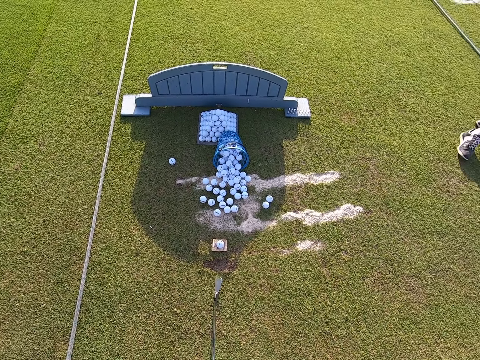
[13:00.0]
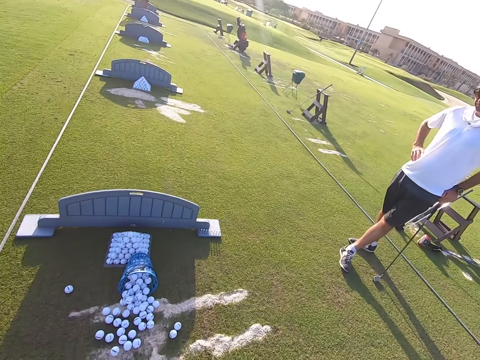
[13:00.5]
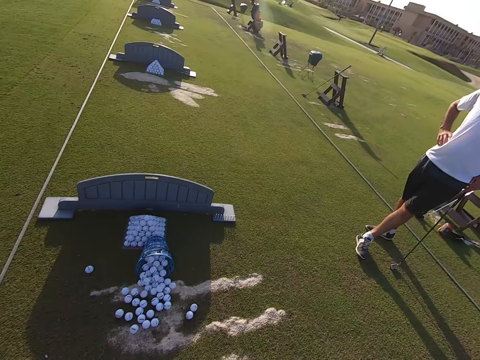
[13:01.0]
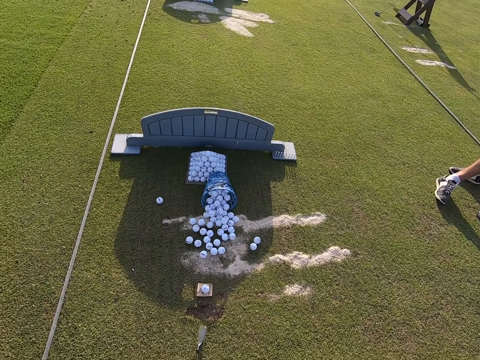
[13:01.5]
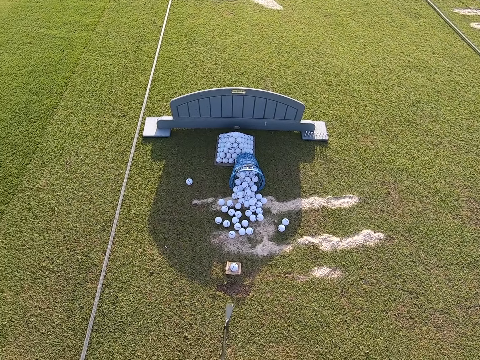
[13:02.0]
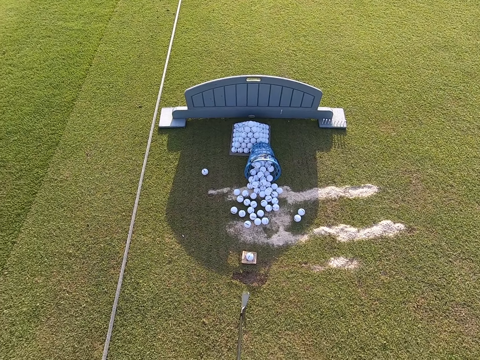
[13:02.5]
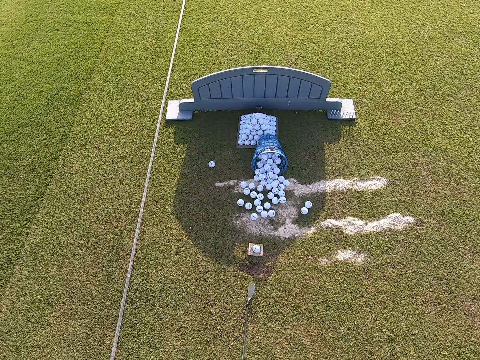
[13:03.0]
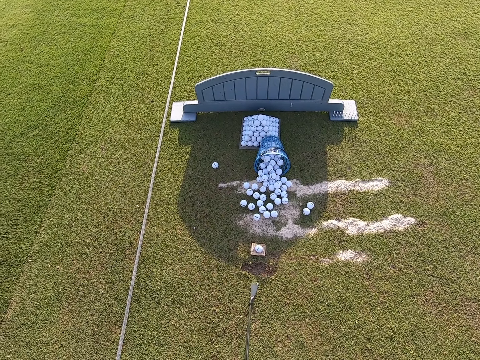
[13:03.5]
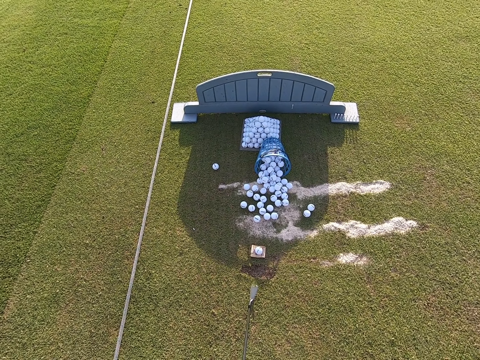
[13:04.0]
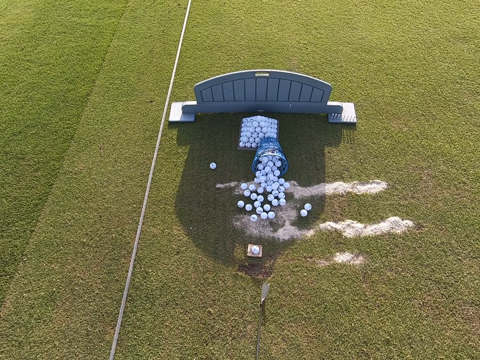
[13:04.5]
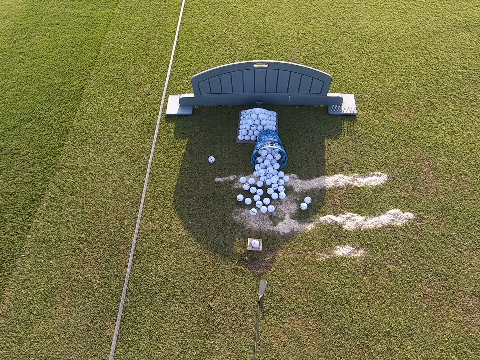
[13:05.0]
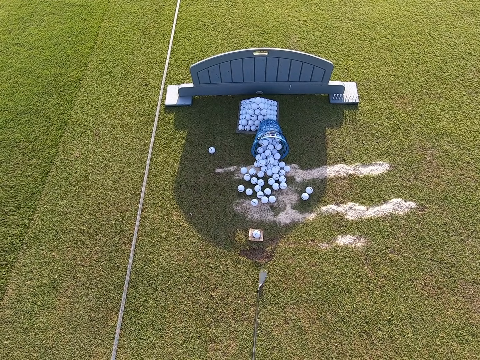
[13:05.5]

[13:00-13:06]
The camera wearer looks around.

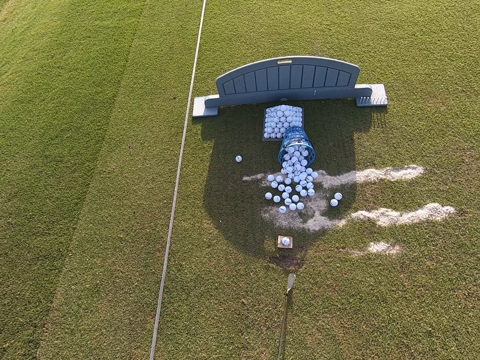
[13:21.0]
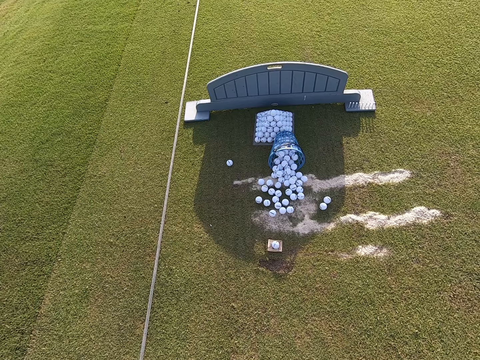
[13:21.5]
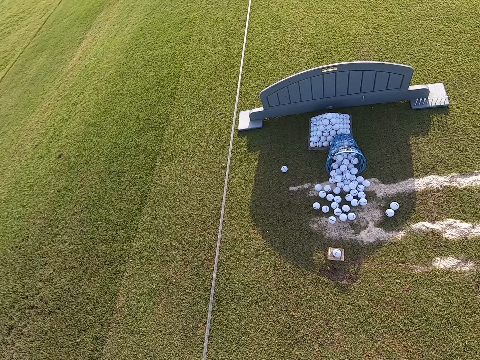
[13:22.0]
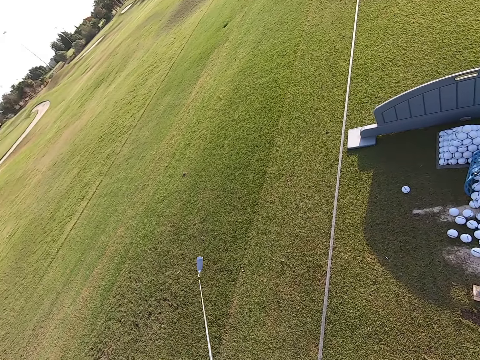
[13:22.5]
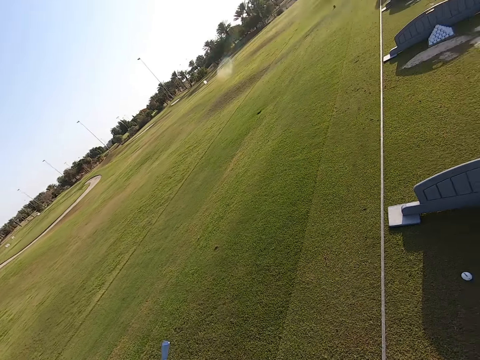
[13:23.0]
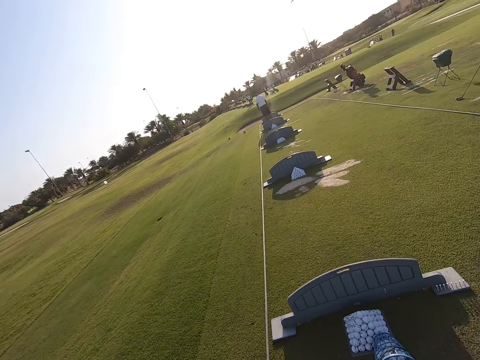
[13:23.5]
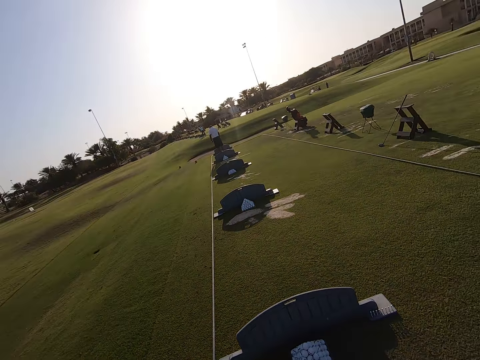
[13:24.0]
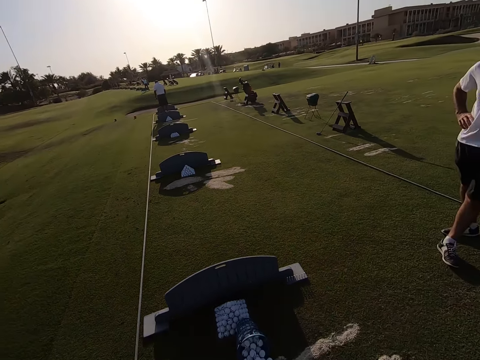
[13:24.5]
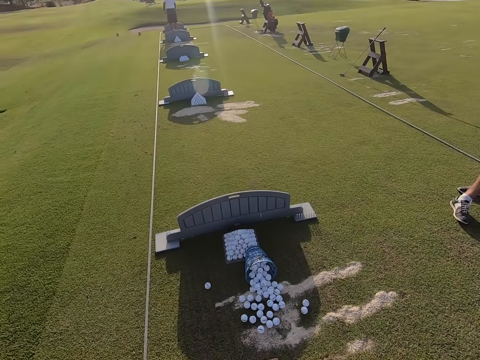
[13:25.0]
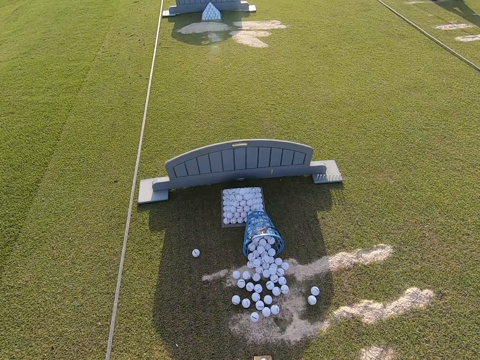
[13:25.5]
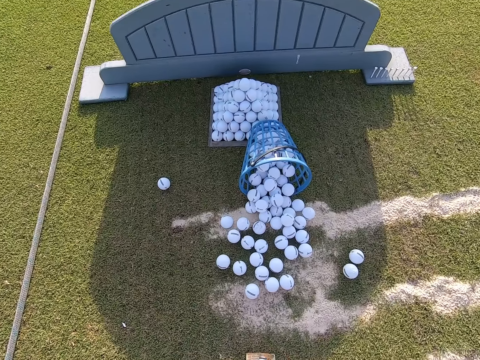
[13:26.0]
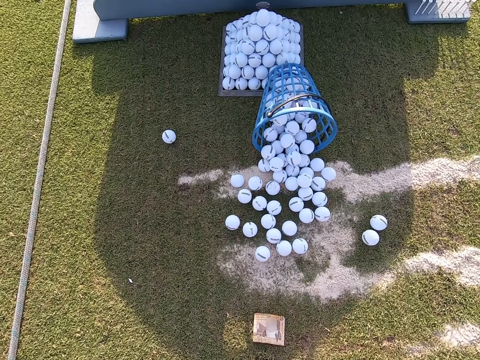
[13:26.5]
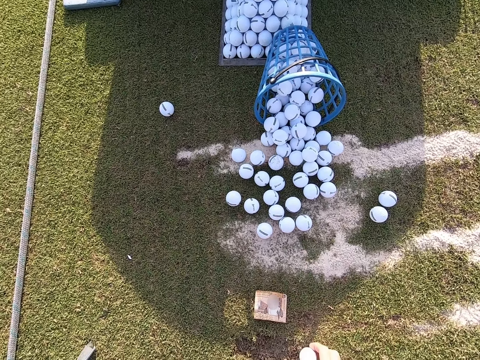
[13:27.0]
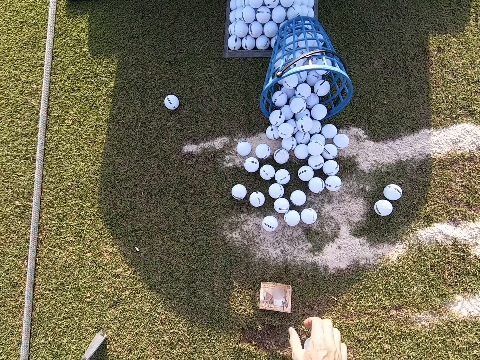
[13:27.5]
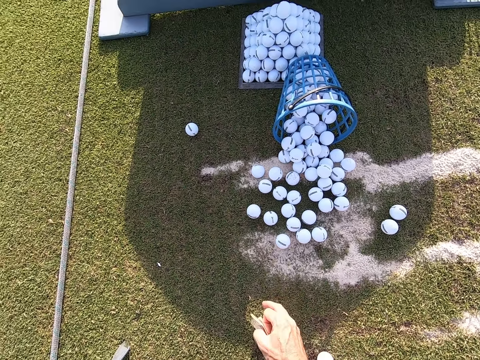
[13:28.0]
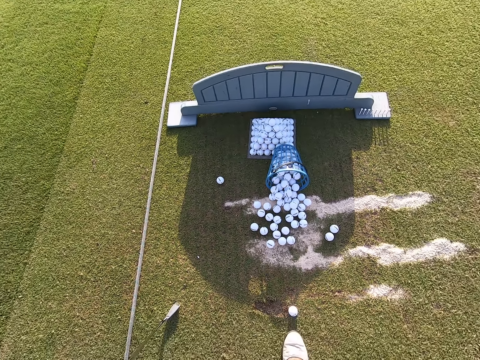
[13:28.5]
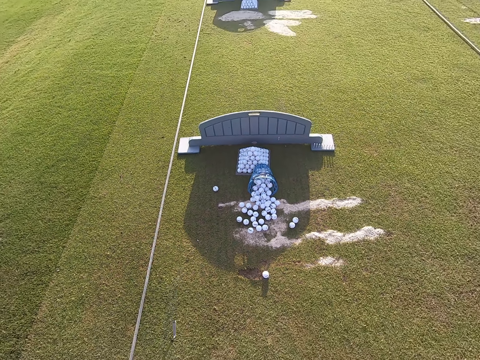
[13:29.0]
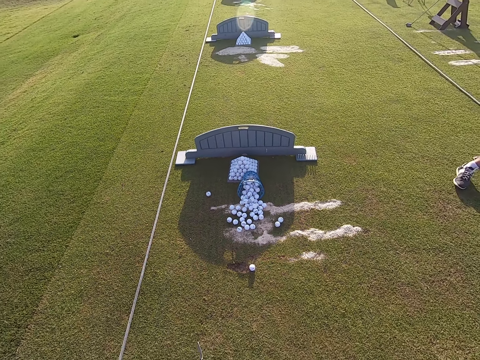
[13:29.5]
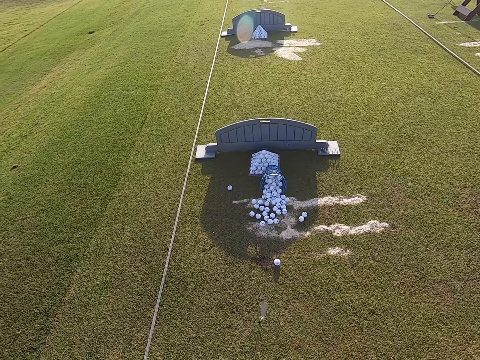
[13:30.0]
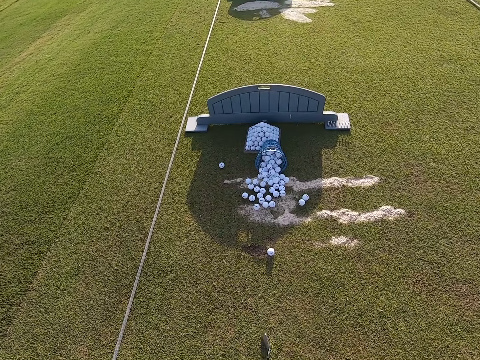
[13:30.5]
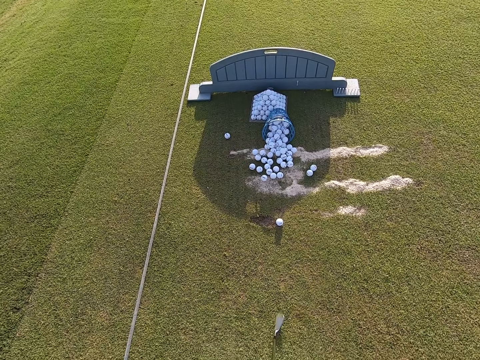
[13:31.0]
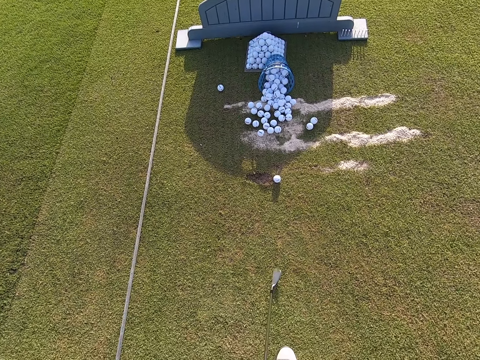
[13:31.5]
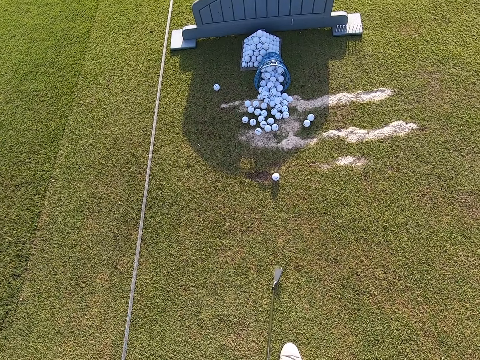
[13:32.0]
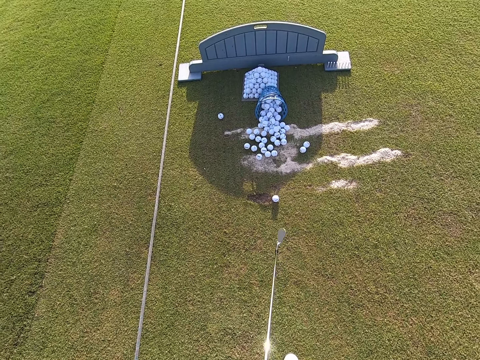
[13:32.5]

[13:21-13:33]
The camera wearer walks around. They pick up the golf ball and the ball on the ground. They take the money. They move the legs back.

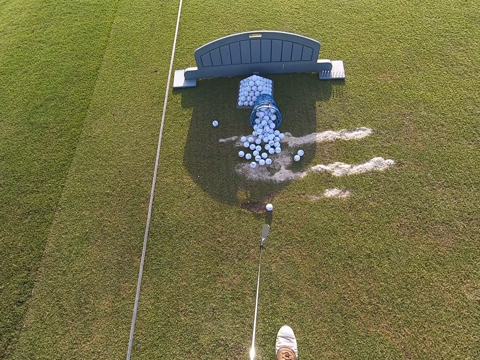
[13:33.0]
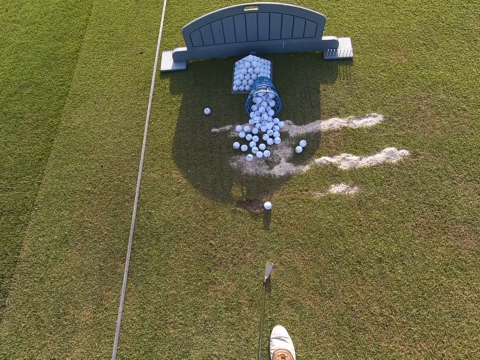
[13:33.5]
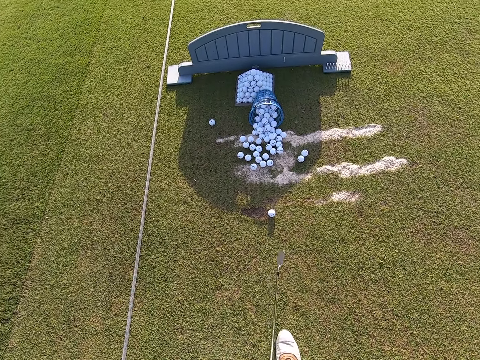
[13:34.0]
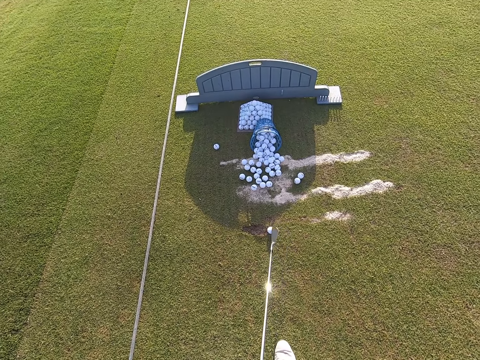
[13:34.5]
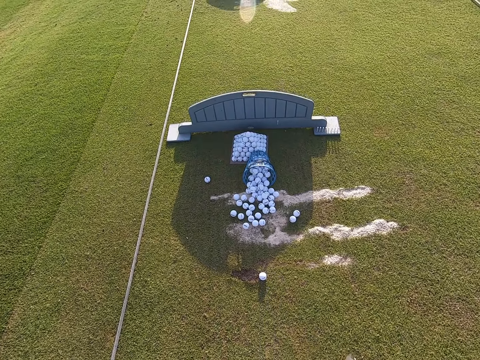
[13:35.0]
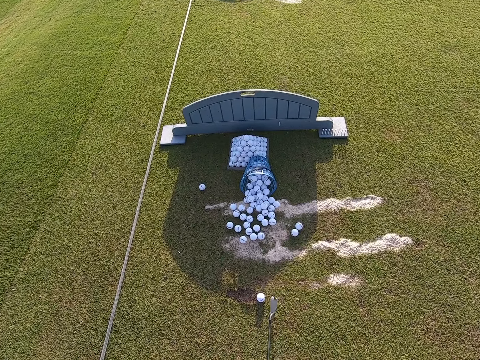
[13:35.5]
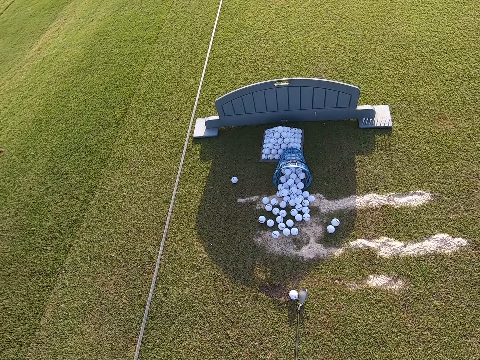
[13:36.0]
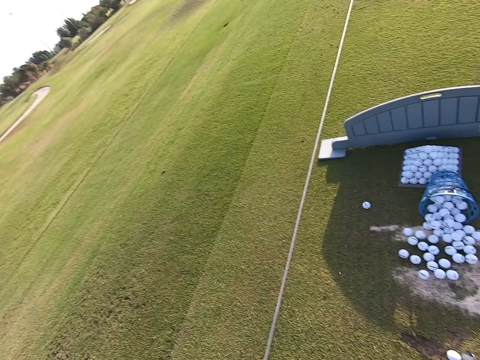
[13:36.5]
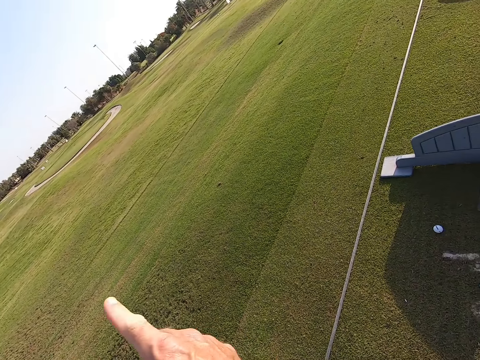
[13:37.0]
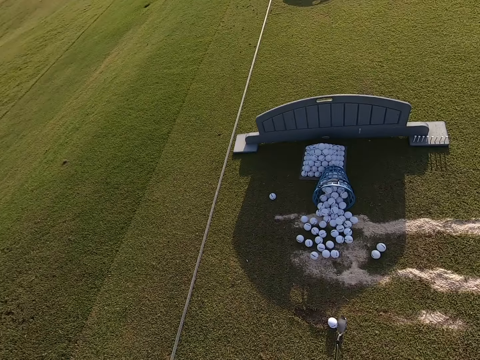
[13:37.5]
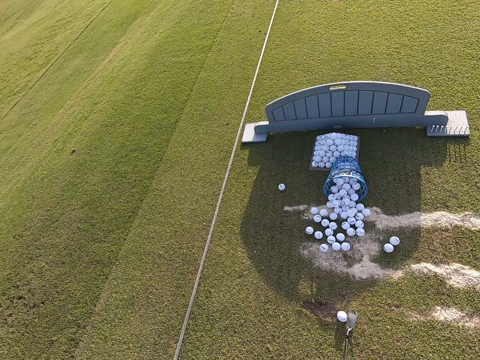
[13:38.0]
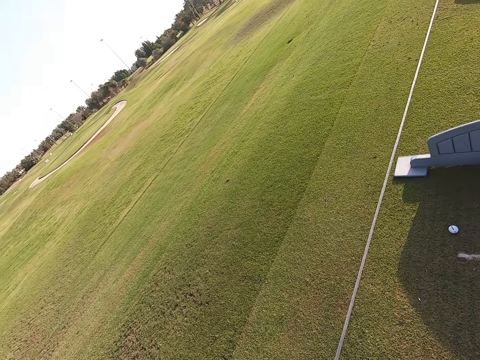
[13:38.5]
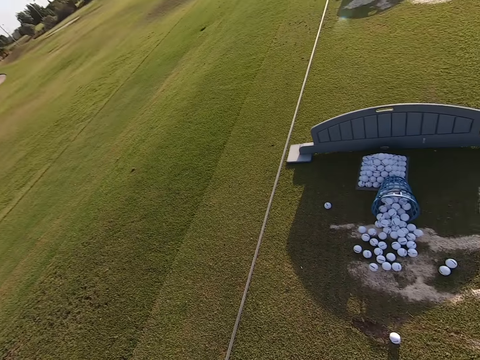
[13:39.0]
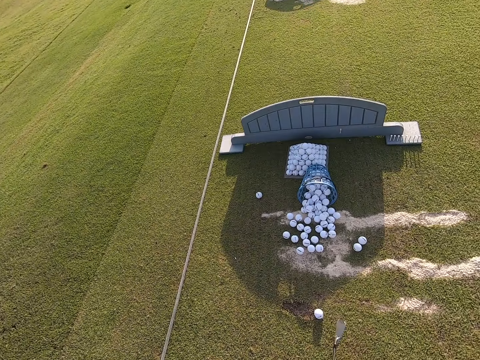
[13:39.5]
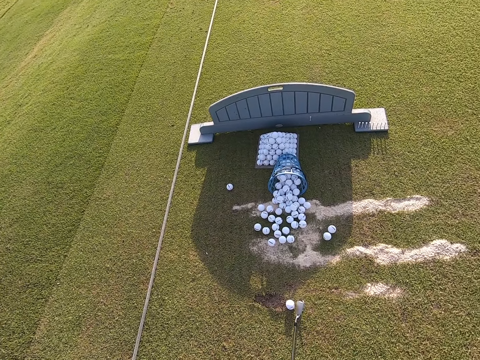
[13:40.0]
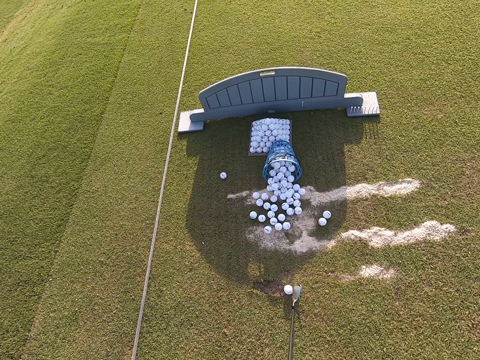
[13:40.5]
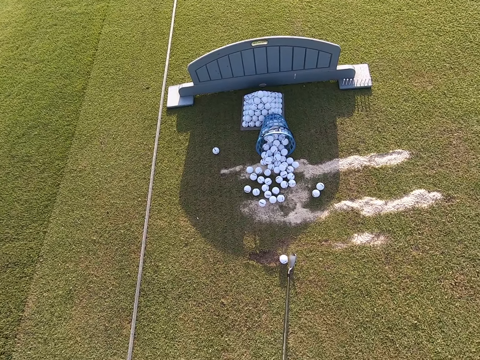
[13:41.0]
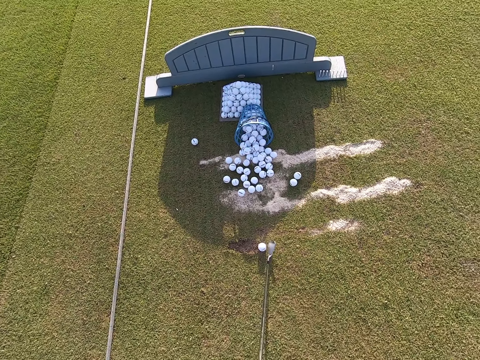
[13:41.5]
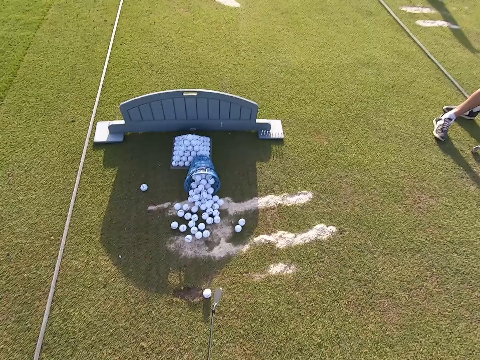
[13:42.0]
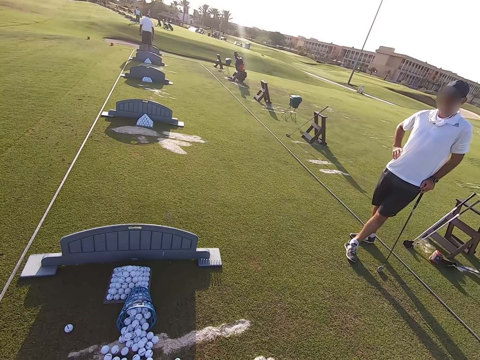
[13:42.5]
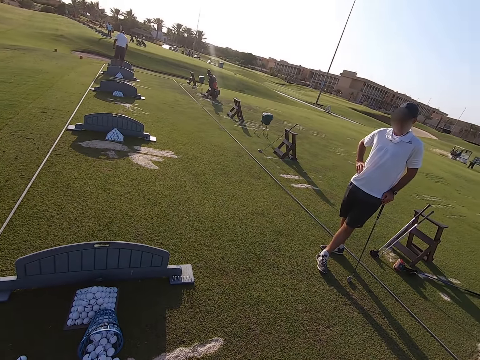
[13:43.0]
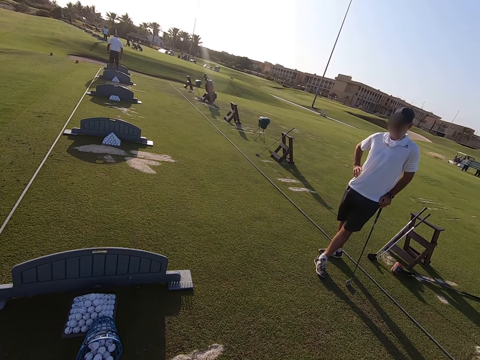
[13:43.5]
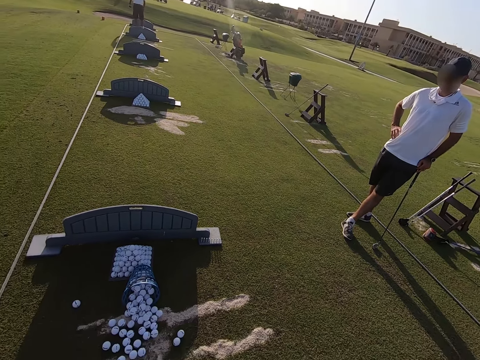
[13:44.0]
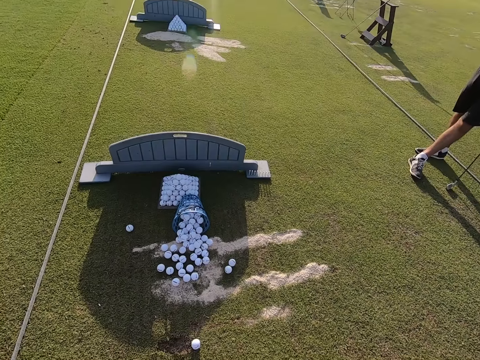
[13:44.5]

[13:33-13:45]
The camera wearer prepares to hit the ball. They look around.
